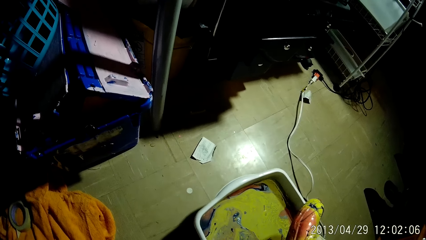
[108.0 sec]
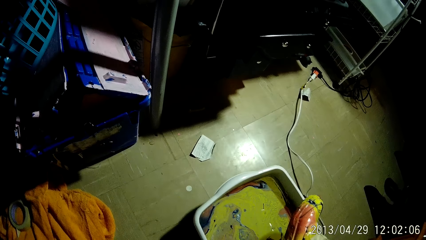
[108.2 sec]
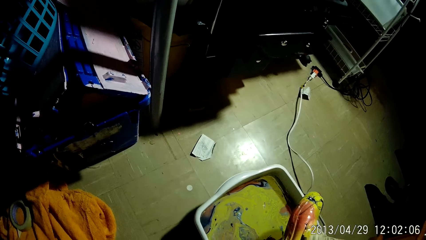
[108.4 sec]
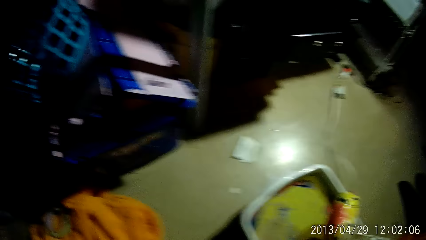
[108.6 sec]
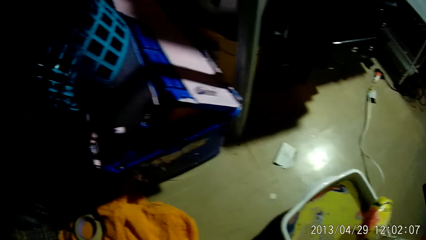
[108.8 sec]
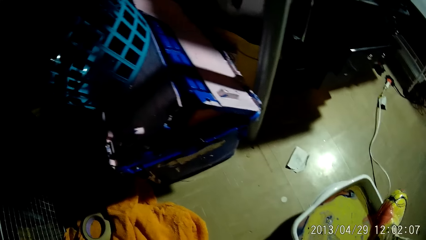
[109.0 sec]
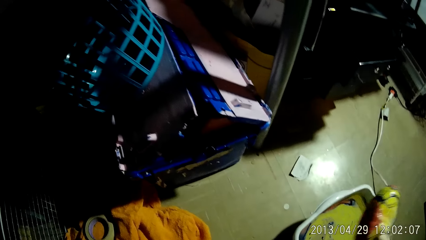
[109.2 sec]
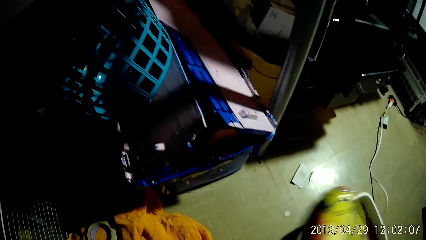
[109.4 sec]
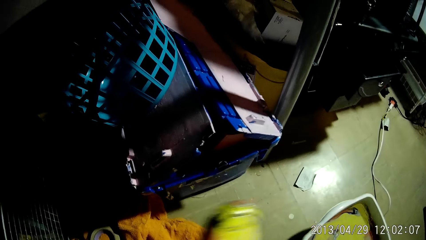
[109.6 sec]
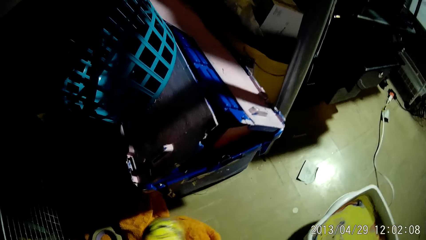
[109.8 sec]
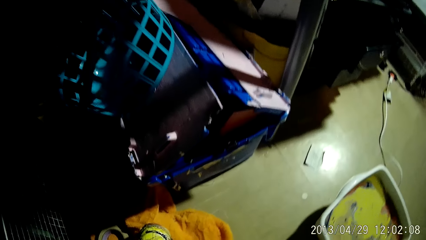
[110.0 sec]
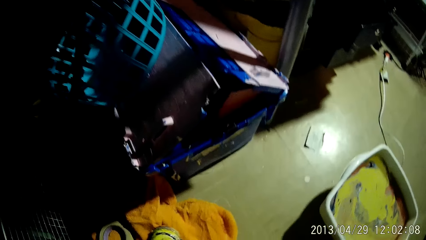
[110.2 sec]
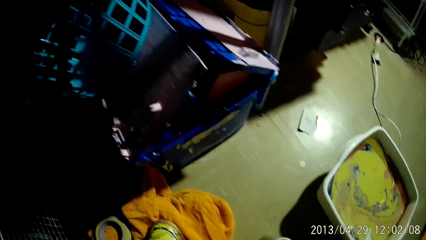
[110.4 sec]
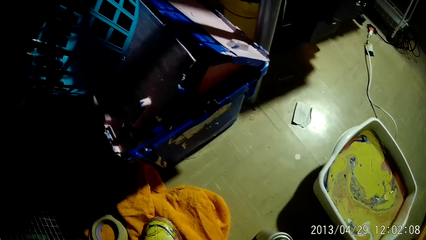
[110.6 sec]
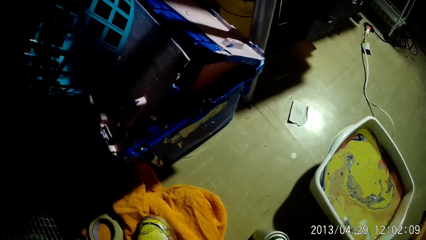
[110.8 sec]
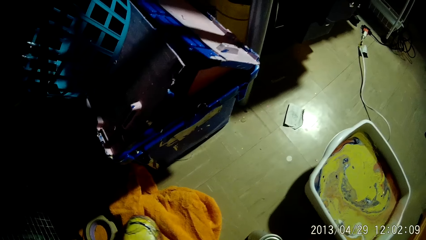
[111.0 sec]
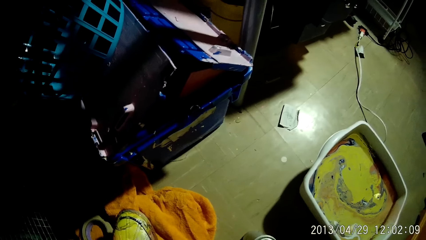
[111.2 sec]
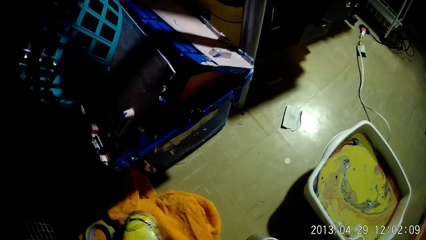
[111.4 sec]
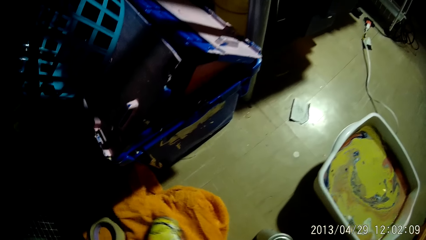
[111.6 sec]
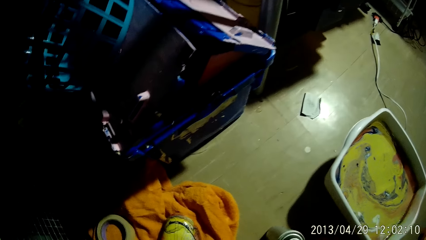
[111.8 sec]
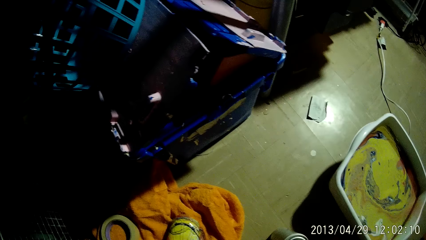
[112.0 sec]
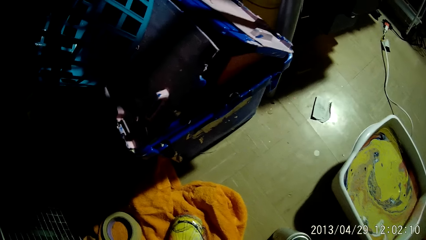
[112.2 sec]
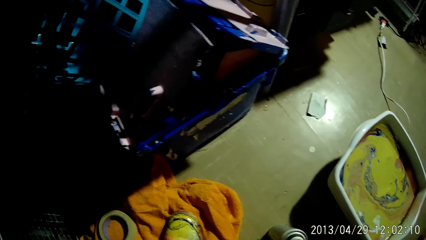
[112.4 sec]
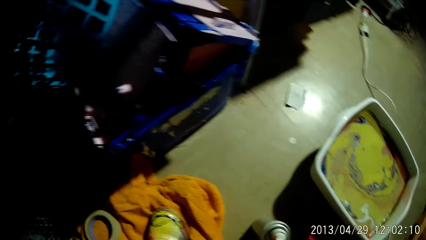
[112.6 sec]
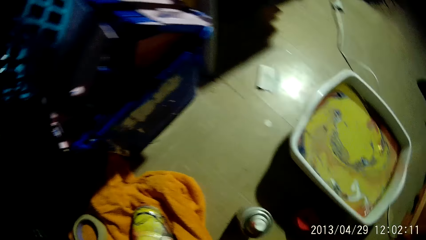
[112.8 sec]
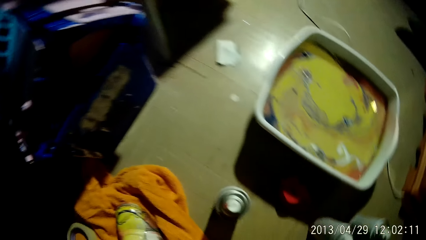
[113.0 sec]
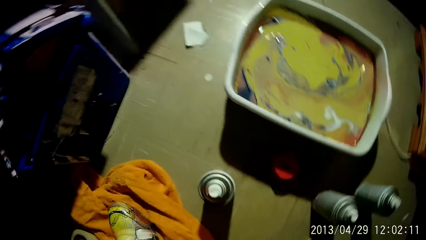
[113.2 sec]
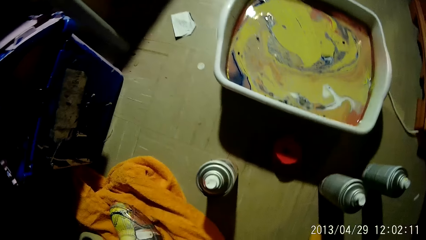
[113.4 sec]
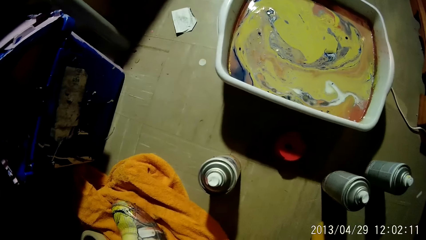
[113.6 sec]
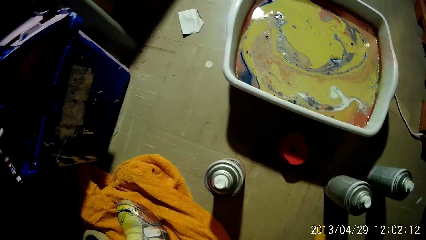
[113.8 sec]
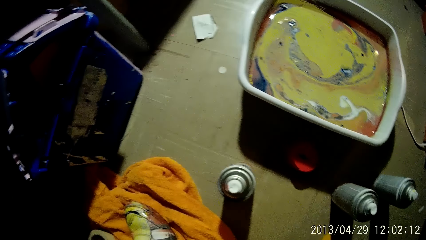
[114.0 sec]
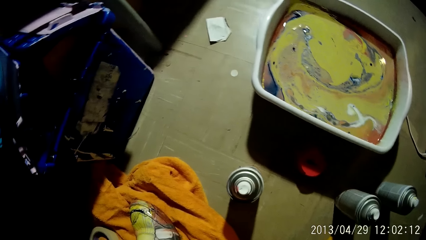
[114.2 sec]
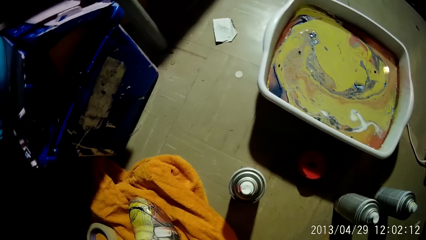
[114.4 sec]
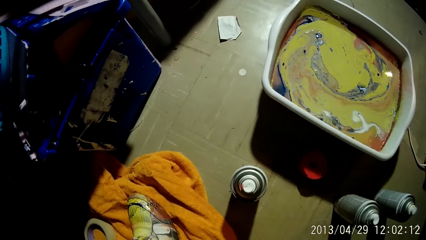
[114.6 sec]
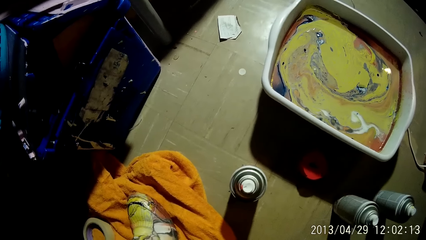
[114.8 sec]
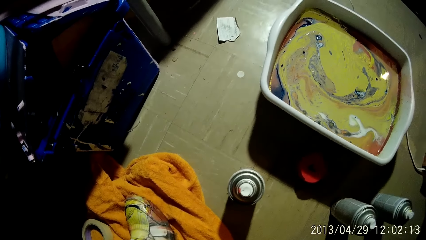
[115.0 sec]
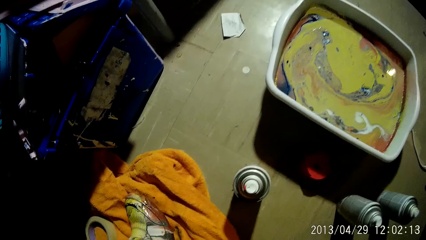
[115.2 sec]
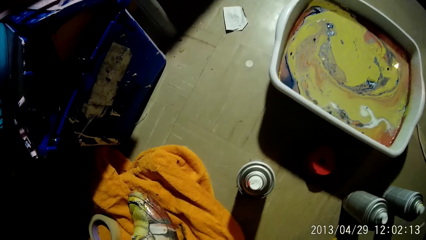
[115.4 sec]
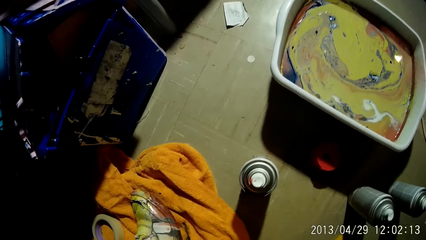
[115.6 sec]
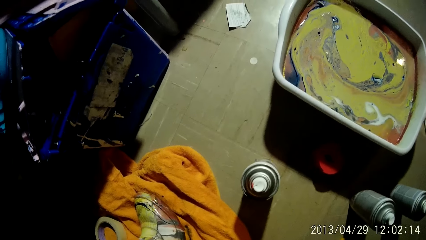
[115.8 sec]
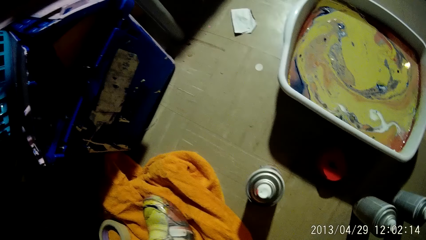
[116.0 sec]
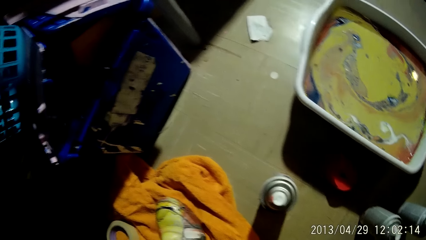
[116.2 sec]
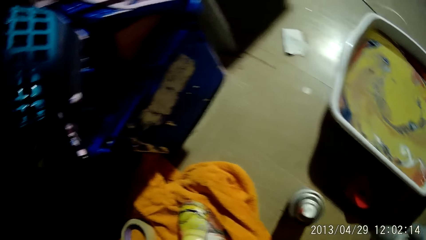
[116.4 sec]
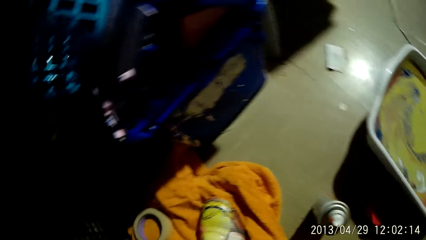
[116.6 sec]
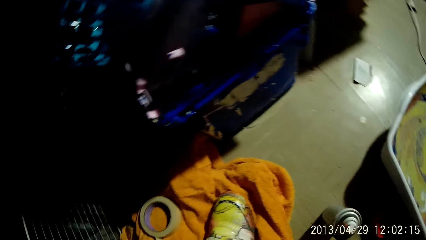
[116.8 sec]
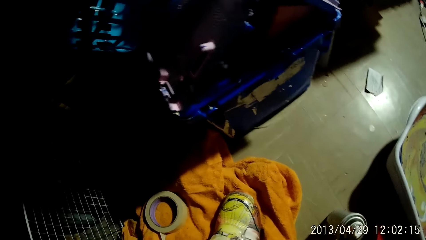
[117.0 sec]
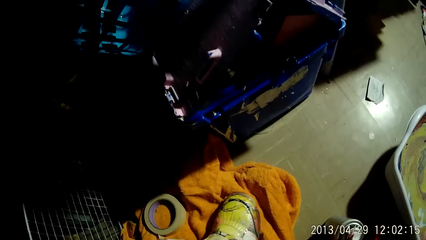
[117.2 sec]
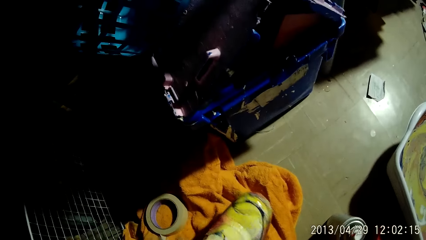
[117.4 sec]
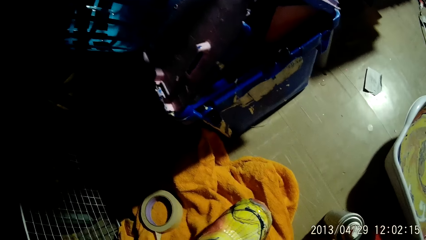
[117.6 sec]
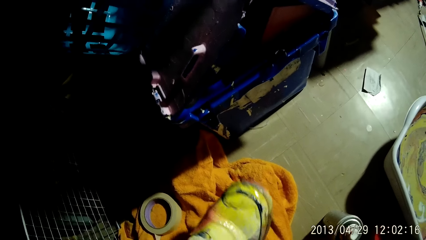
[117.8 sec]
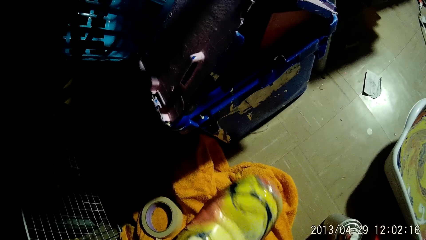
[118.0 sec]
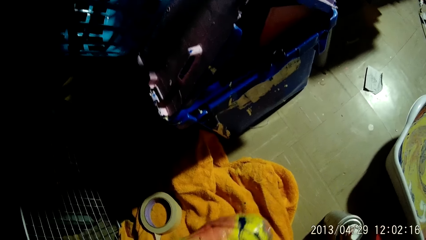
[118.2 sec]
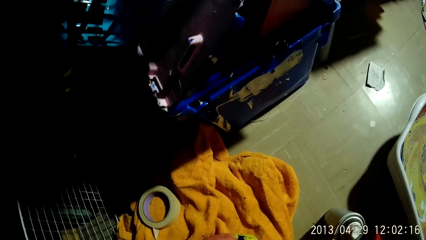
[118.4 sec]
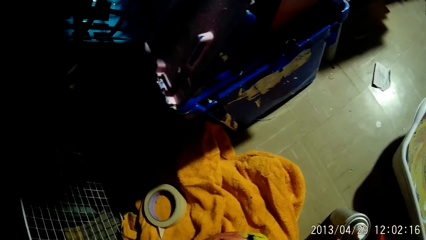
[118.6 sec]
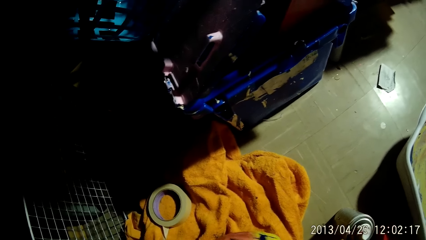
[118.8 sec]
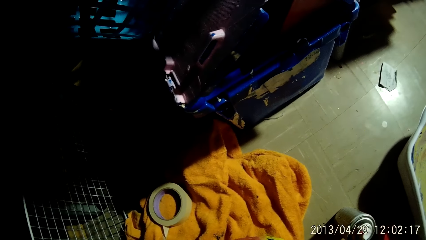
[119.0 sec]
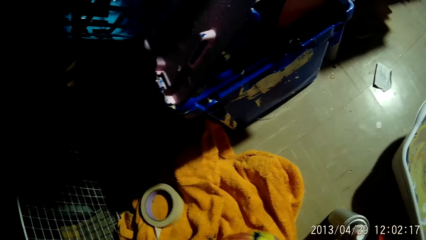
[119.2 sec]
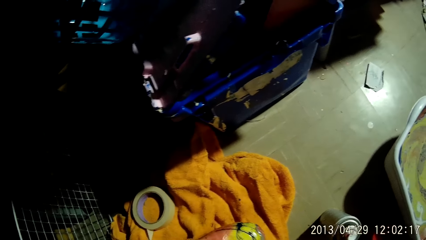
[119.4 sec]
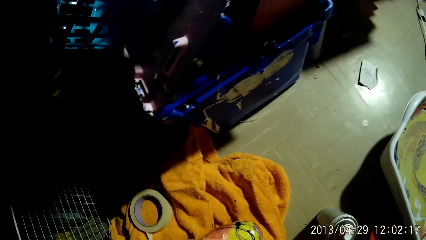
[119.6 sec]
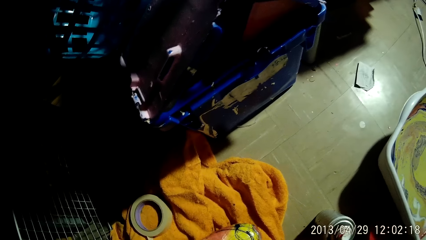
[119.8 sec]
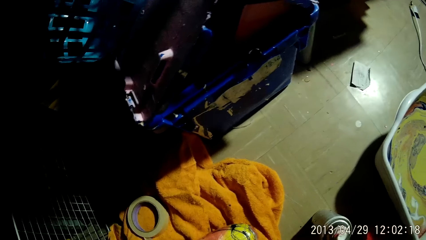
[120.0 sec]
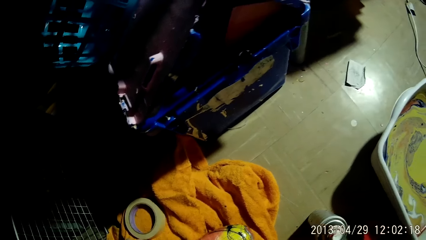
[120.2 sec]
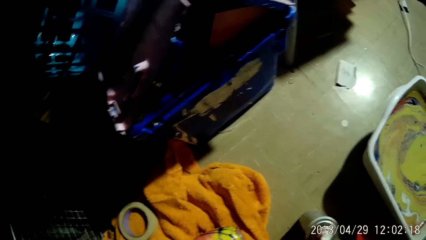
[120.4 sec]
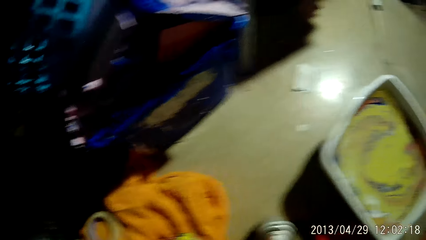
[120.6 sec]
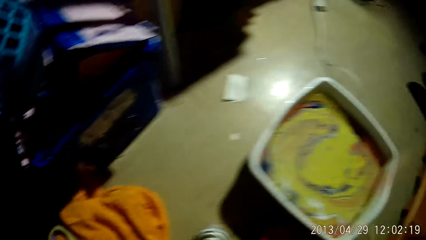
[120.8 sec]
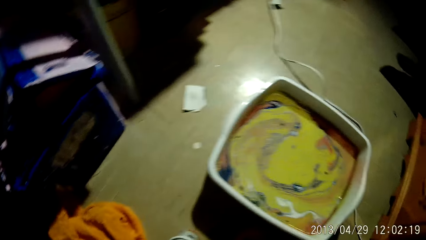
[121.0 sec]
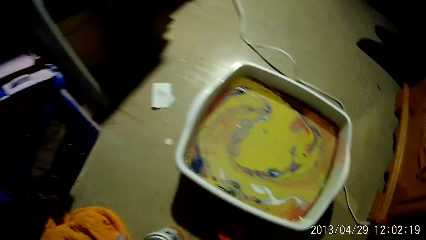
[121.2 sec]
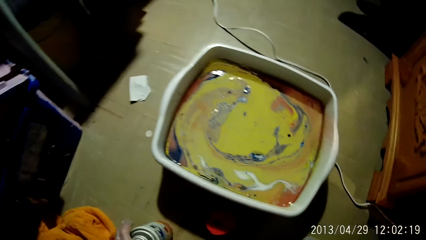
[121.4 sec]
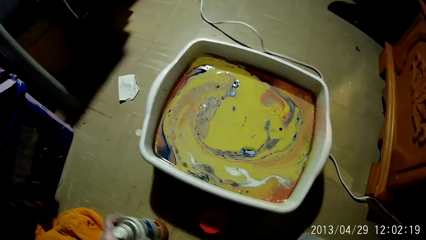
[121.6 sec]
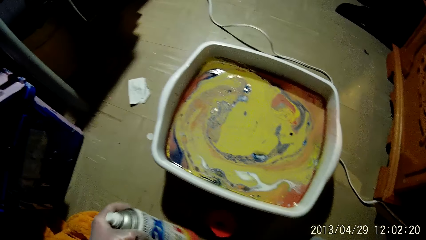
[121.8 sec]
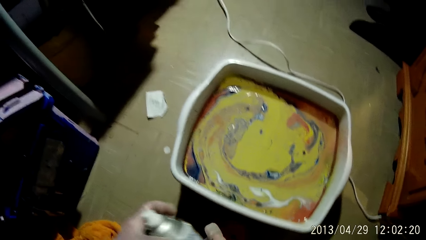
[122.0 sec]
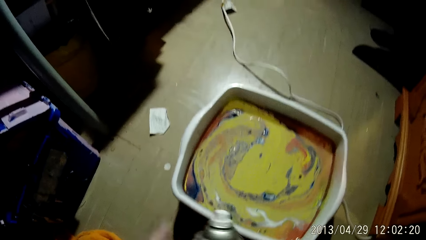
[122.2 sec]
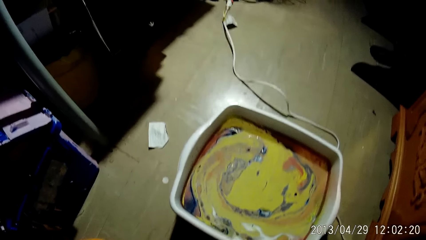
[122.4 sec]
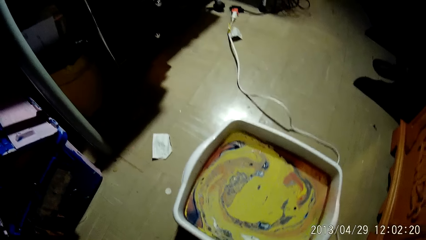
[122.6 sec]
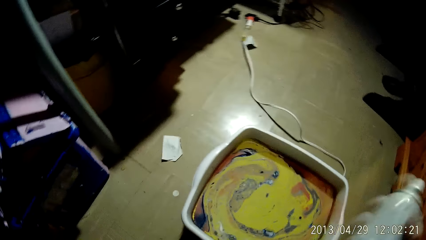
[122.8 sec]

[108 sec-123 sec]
The camera wearer drops the shoe on a rag with her right hand. She adjusts the shoe on the rag with her right hand. She looks around the room. She adjusts the shoe on the rag with her right hand again. She lifts up the shoe. She shakes the spray paint can. She picks up the spray paint can from the floor with her left hand. She passes the spray paint can from her left hand to her right hand.
